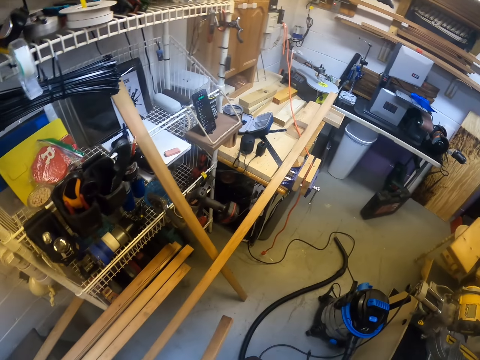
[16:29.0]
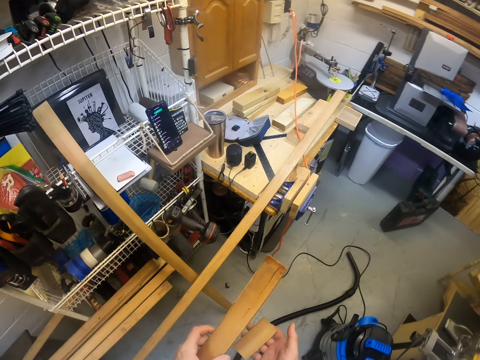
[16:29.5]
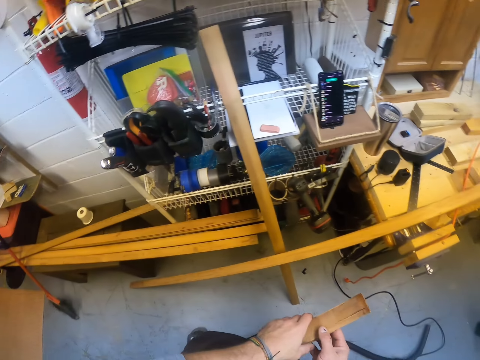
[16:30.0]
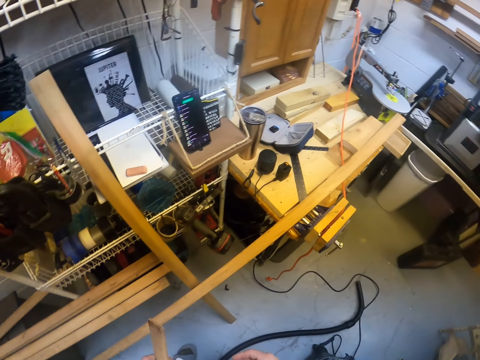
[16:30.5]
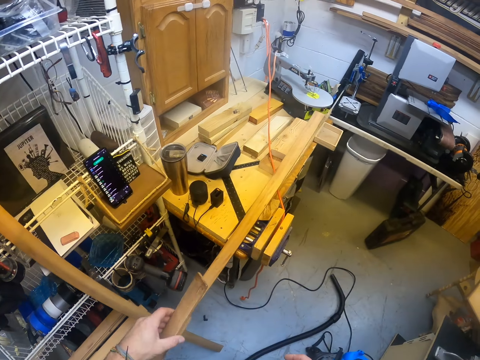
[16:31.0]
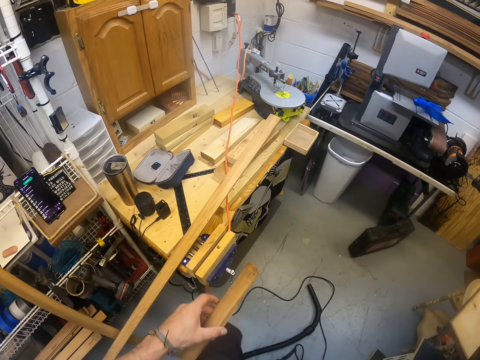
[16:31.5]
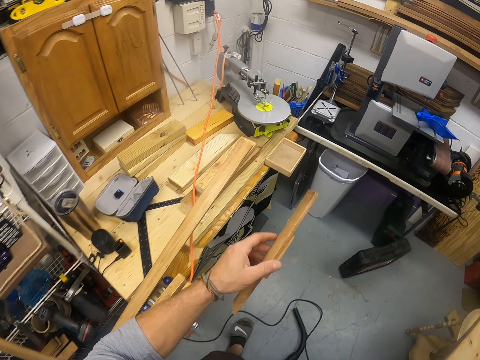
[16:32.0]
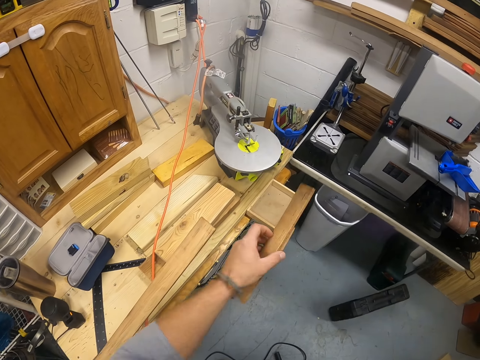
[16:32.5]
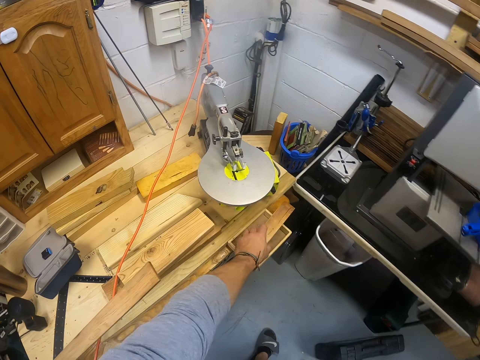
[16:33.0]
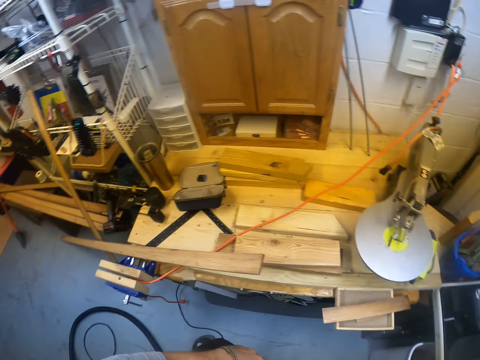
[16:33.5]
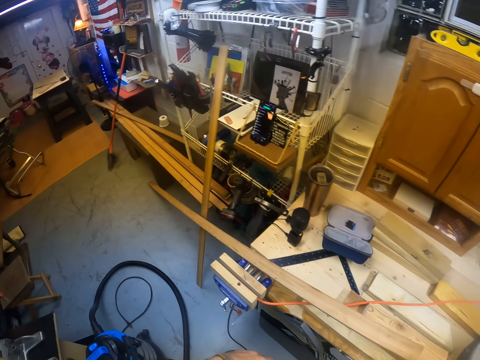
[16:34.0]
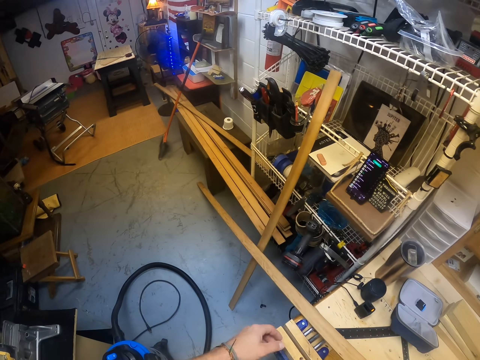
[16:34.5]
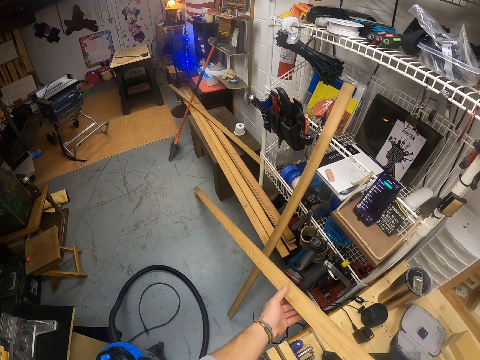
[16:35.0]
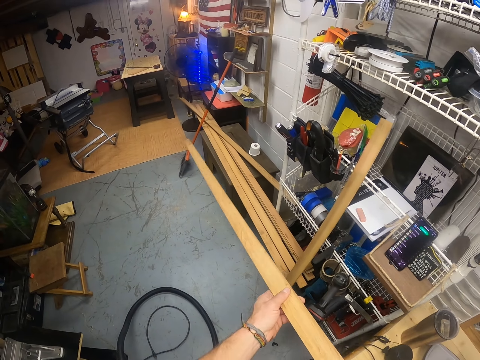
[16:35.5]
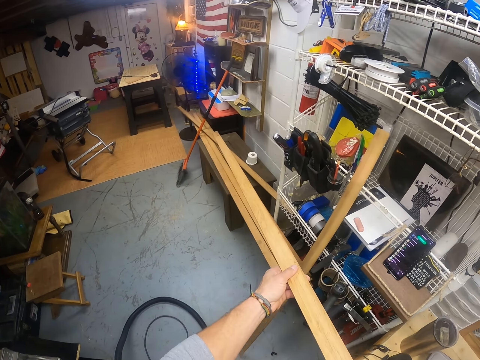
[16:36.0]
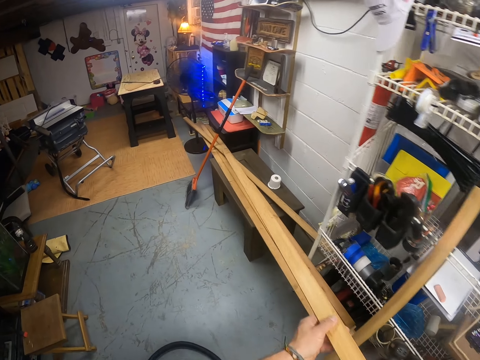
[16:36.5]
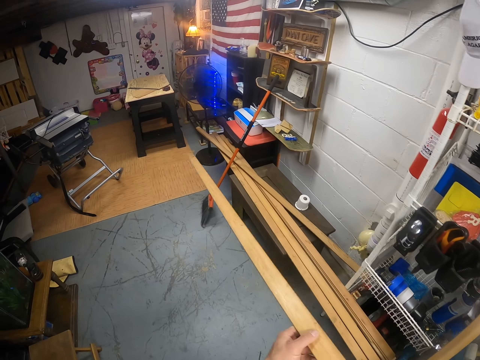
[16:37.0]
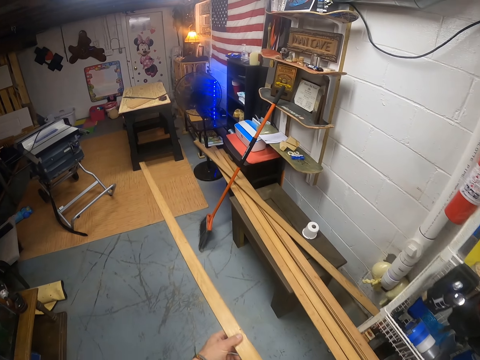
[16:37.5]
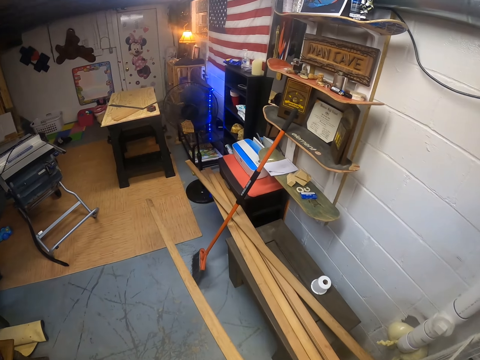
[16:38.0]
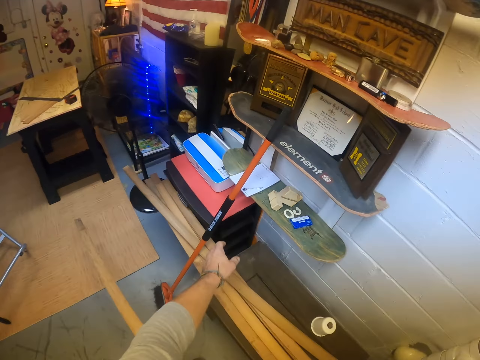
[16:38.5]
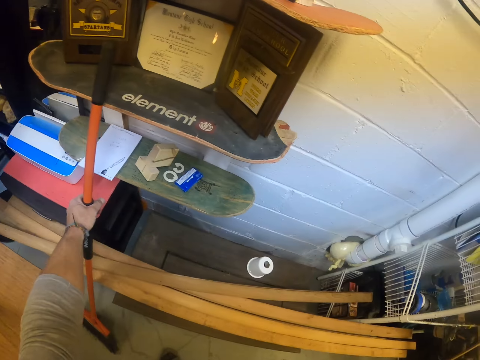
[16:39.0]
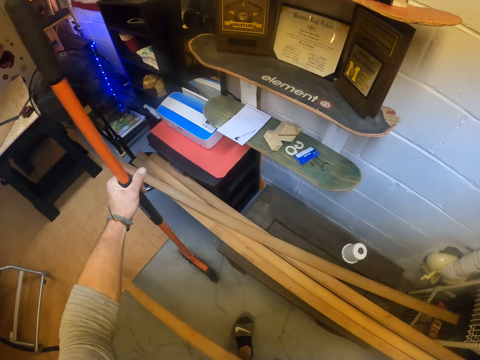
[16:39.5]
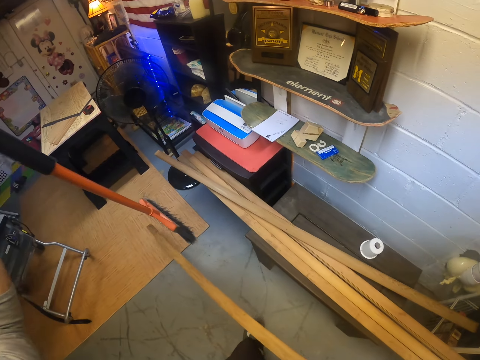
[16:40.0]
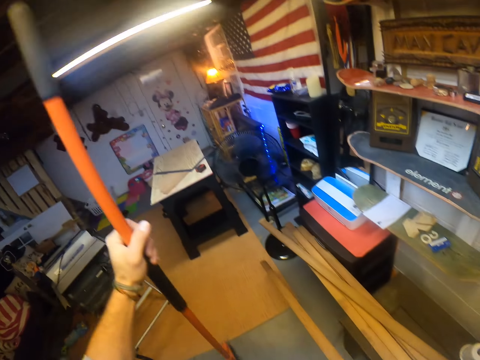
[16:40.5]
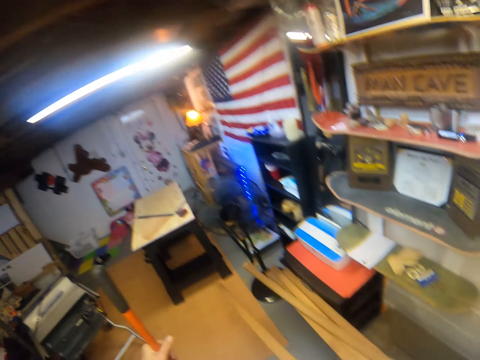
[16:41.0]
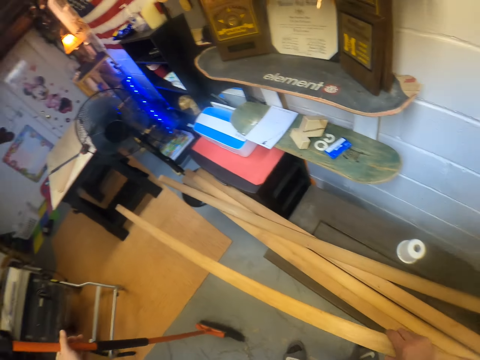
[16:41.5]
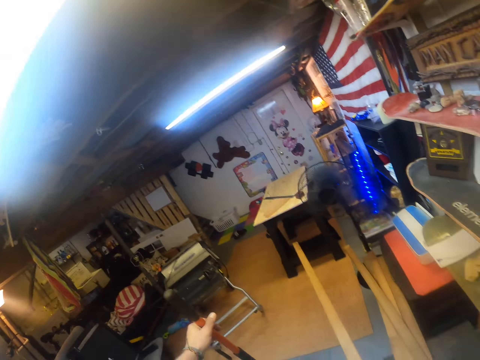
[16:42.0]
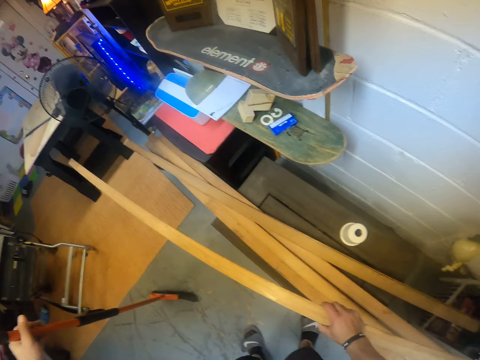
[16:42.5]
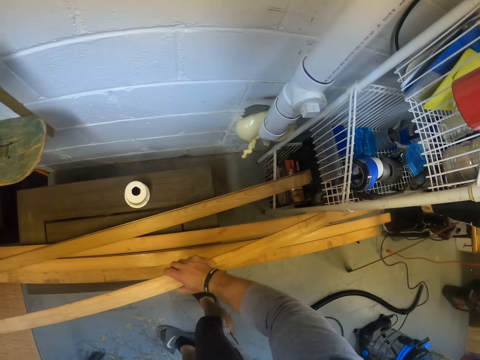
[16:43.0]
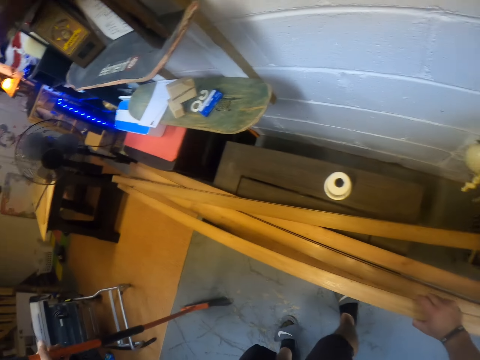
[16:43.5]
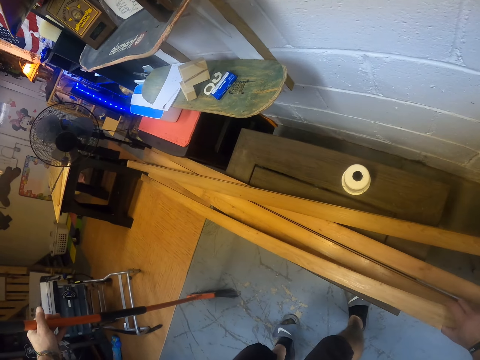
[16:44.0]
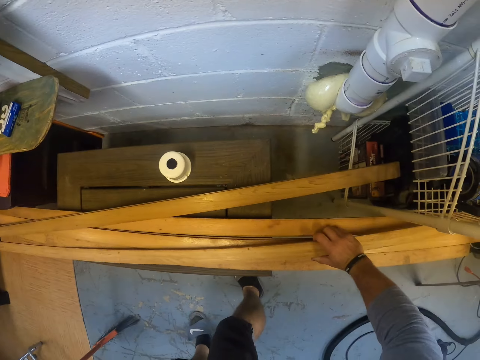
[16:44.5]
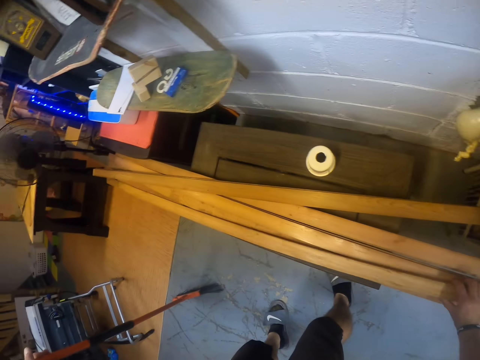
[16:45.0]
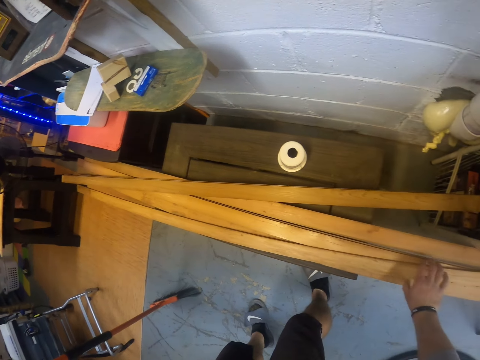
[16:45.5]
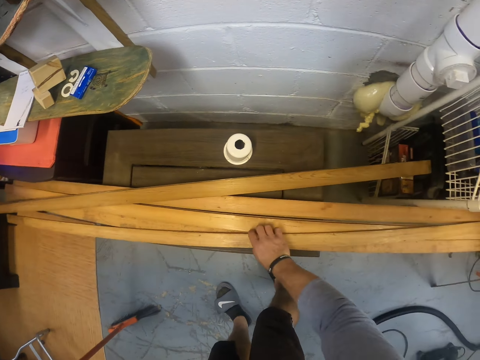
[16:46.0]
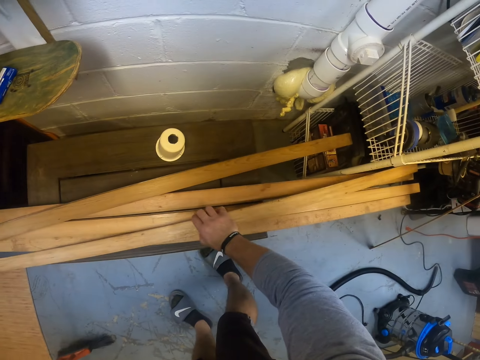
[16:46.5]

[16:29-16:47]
The camera wearer walks towards the timber. He passes the piece of wood from his right hand to his left hand. He drops the pieces of wood on a tray with his left hand. He picks up a piece of wood from the table with both hands. He puts the timber on top of the other timbers. He picks up the broom resting on the wall with his left hand. He puts the broom on the ground. He drops the piece of wood on the pieces of wood with his right hand.

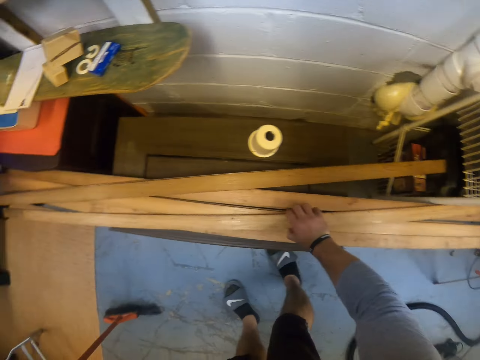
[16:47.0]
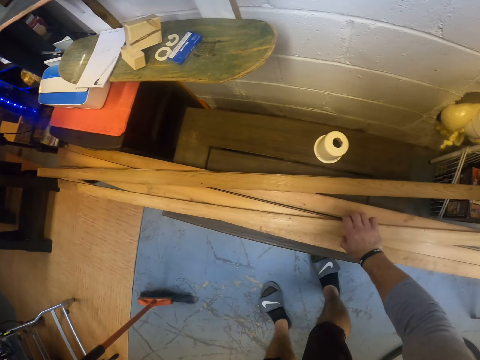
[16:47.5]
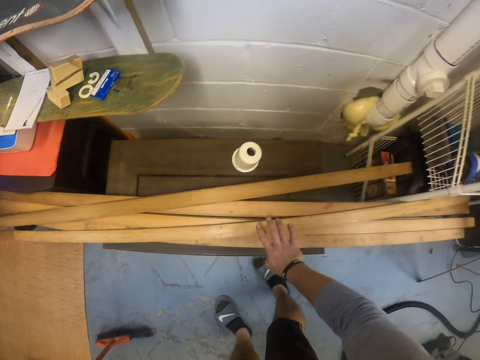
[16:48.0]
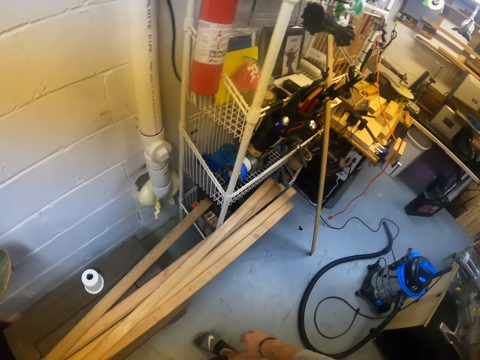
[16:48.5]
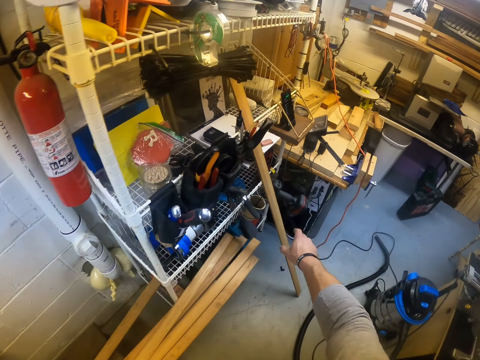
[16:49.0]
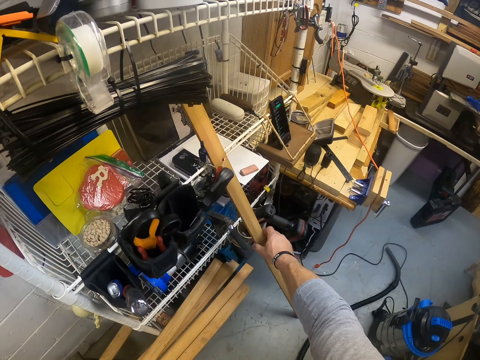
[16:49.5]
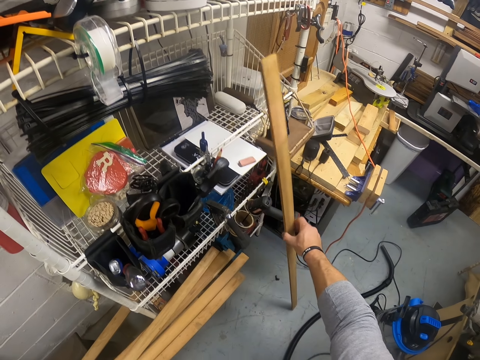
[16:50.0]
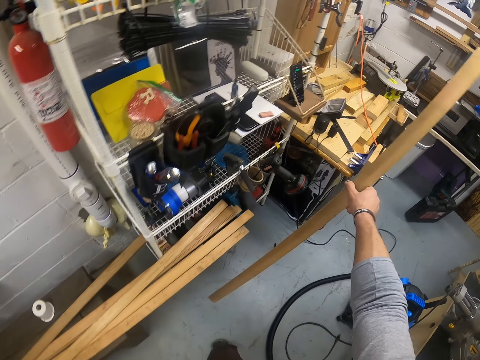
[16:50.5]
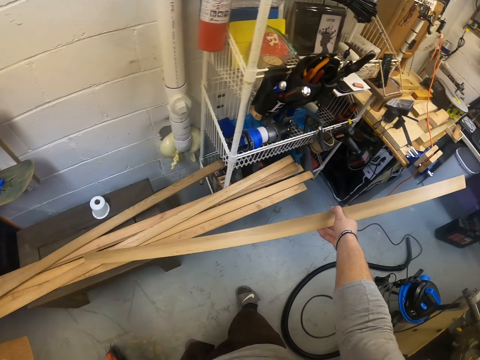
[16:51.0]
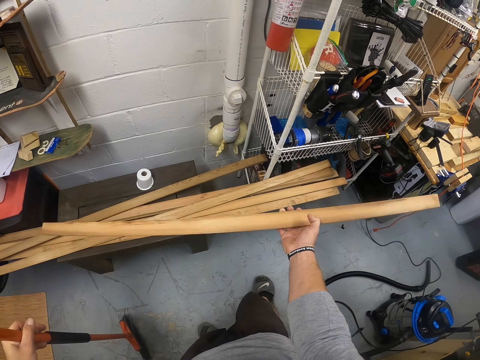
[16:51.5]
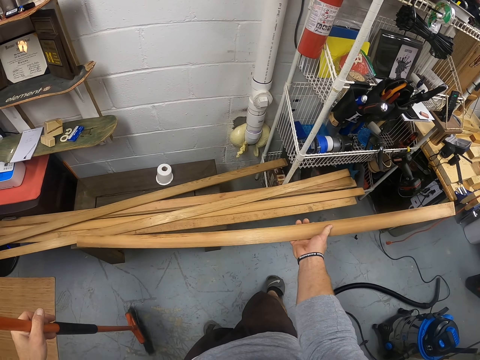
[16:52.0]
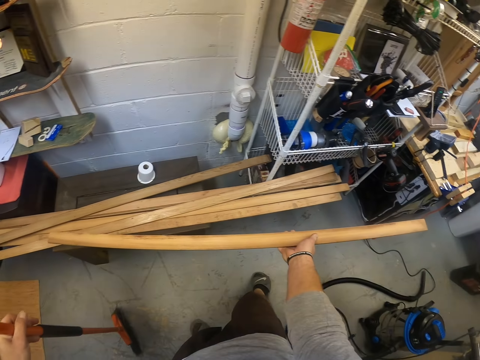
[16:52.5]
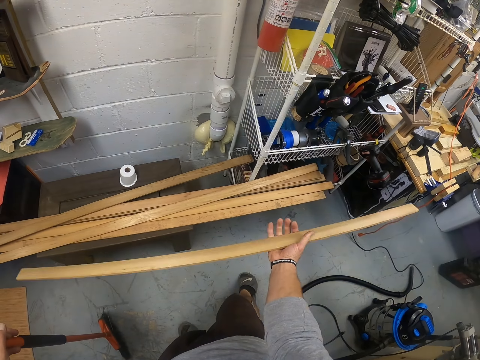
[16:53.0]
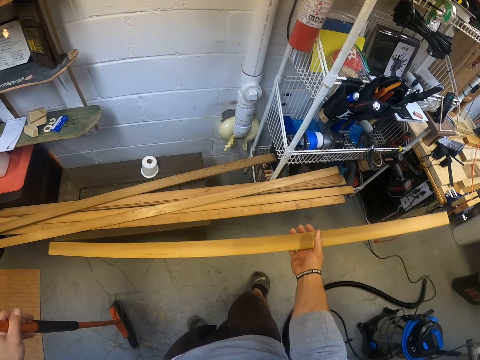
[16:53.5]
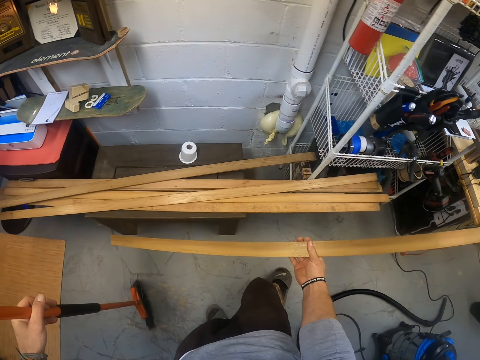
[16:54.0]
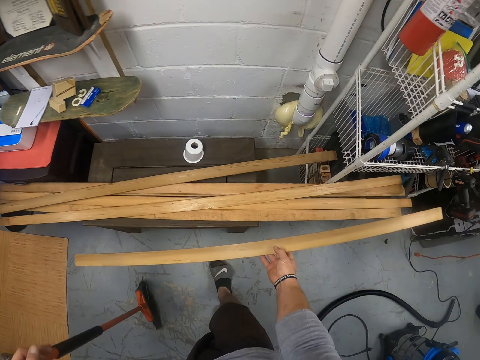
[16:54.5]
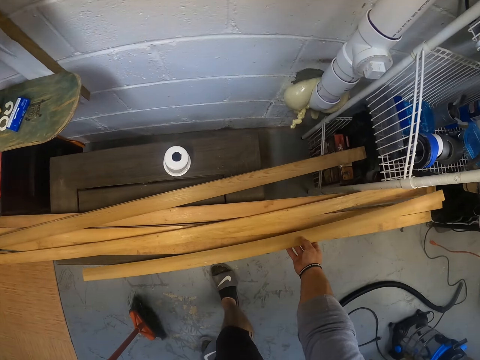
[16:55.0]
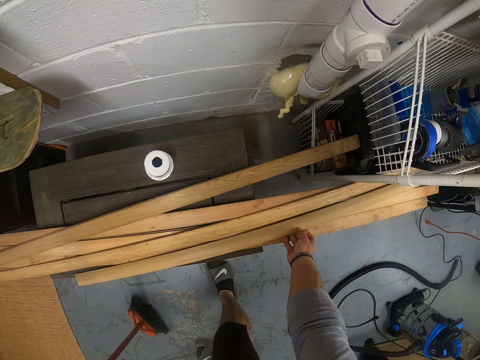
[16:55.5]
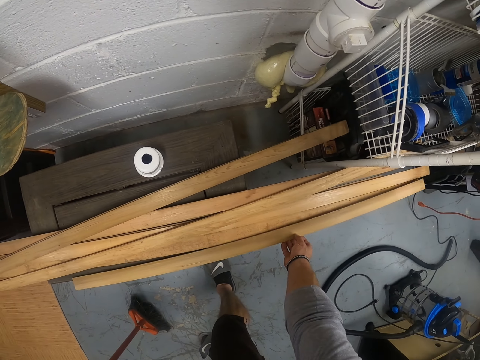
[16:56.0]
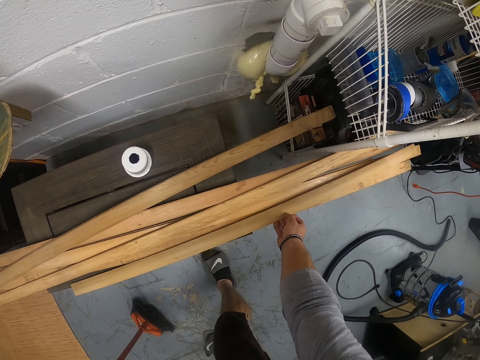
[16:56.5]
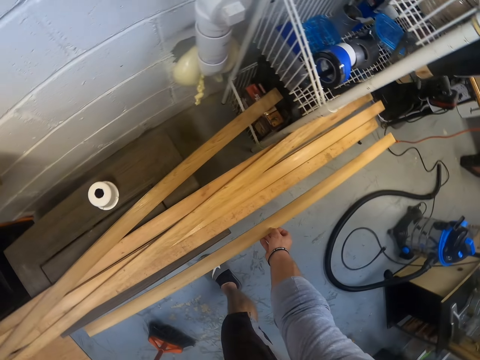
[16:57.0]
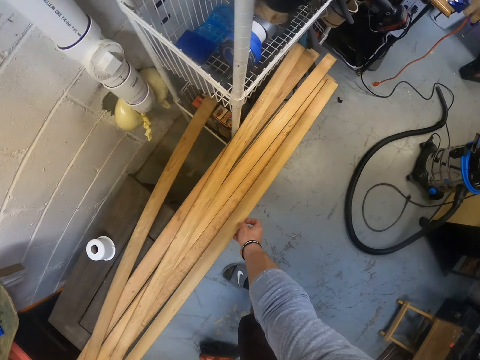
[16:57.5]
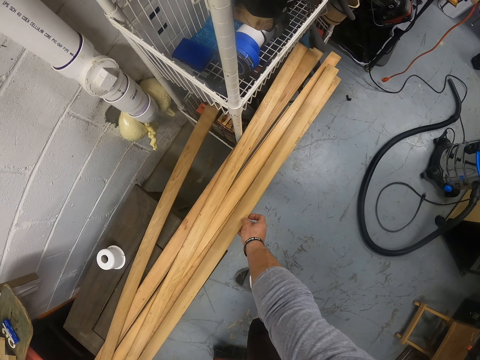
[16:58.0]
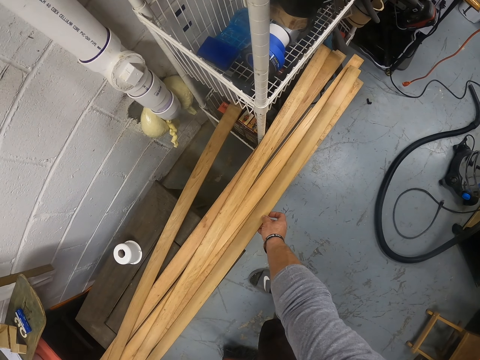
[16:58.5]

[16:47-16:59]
The camera wearer picks a piece of wood or timber on the shelf with his right hand. He stares at the timber. He drops the piece of wood on the pieces of wood with his right hand.
